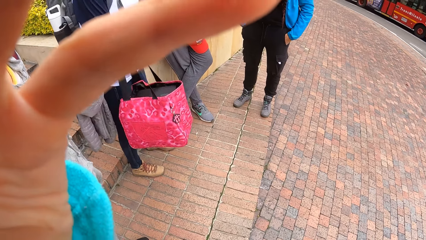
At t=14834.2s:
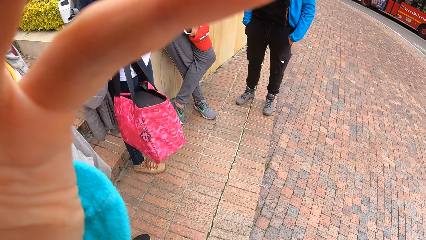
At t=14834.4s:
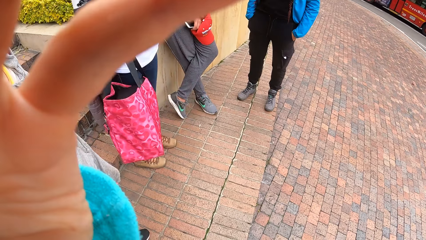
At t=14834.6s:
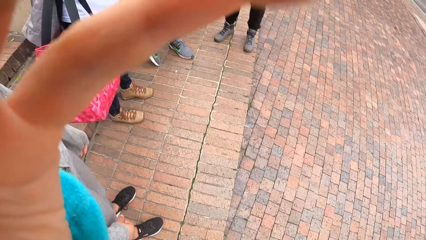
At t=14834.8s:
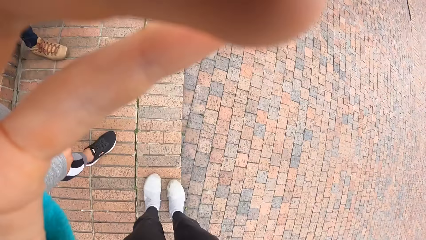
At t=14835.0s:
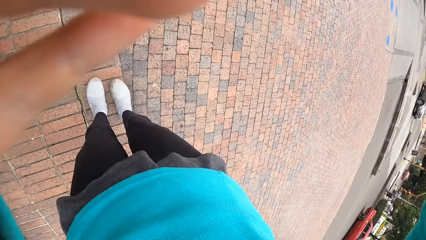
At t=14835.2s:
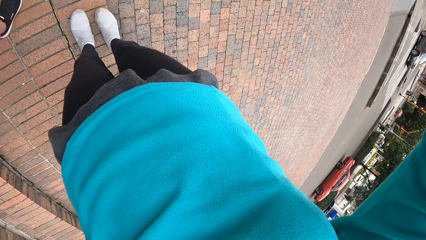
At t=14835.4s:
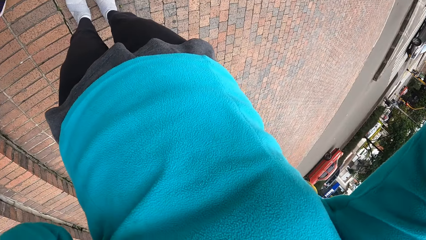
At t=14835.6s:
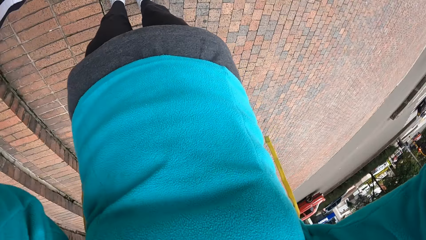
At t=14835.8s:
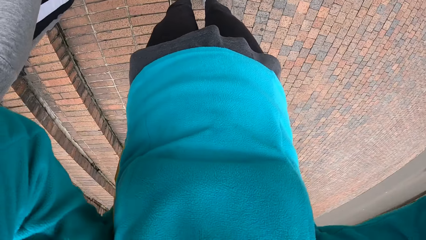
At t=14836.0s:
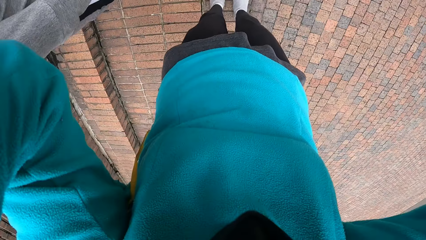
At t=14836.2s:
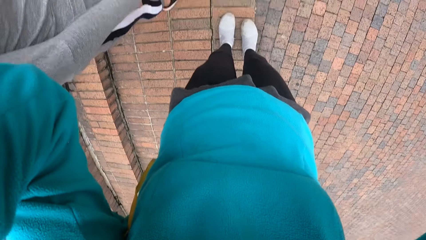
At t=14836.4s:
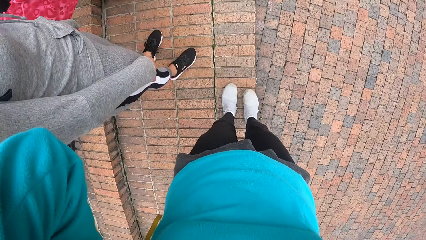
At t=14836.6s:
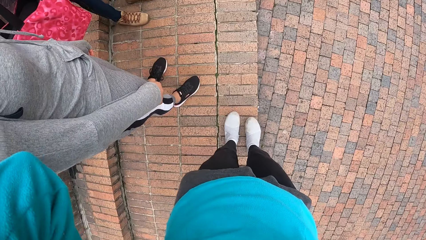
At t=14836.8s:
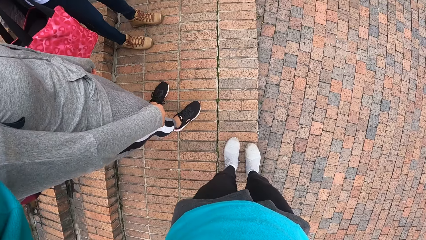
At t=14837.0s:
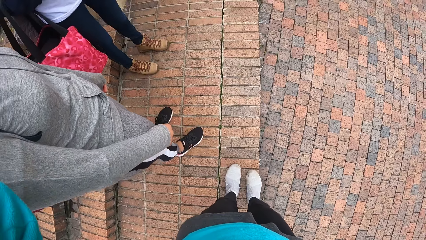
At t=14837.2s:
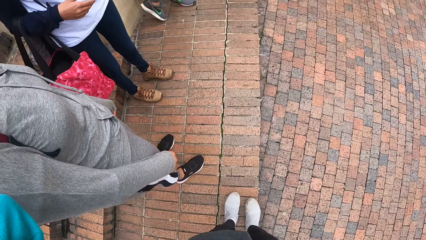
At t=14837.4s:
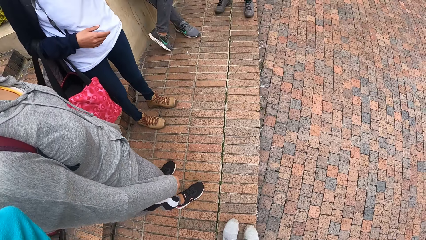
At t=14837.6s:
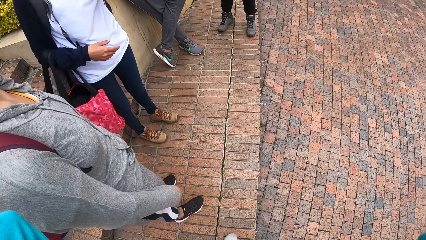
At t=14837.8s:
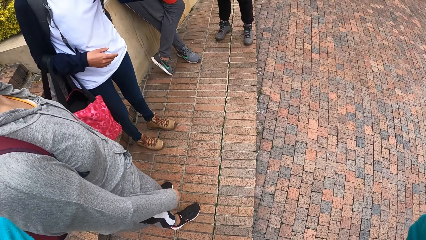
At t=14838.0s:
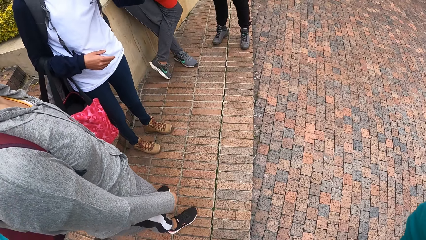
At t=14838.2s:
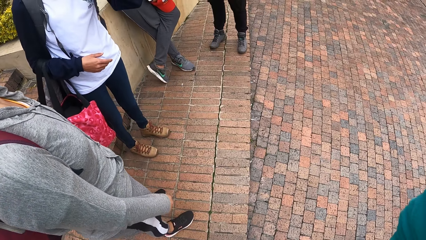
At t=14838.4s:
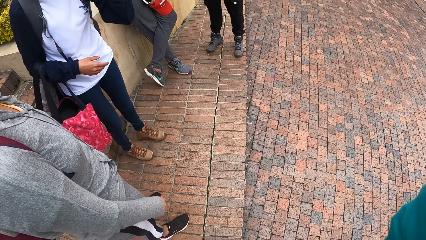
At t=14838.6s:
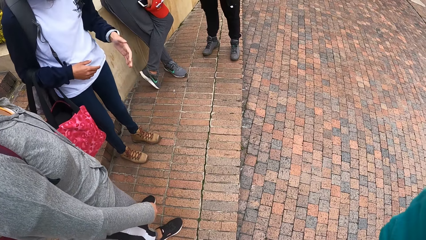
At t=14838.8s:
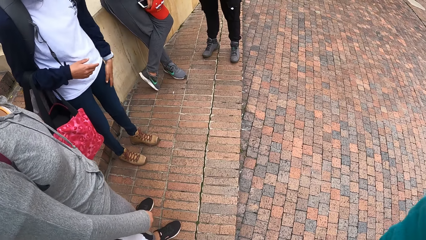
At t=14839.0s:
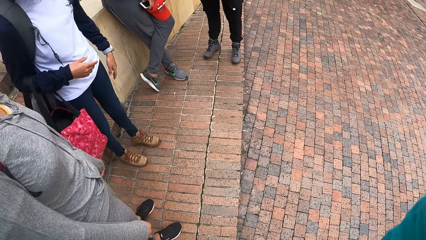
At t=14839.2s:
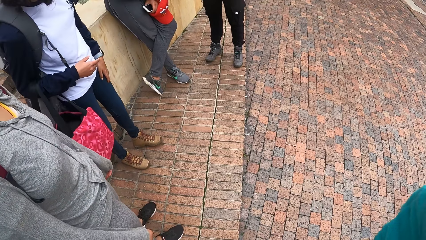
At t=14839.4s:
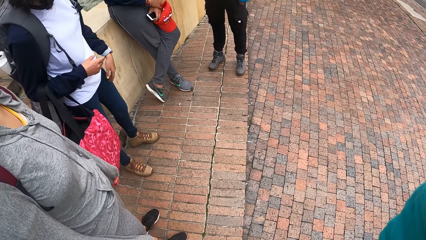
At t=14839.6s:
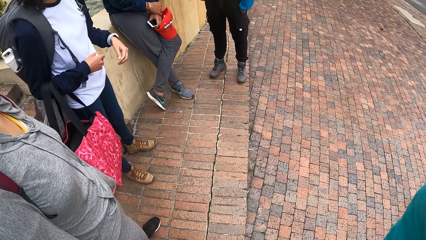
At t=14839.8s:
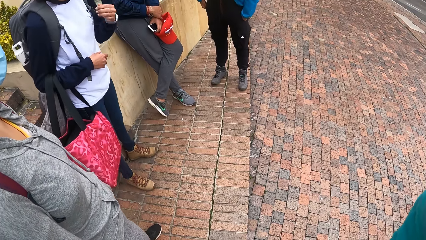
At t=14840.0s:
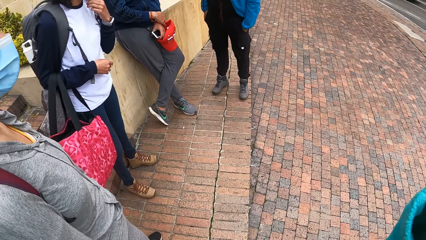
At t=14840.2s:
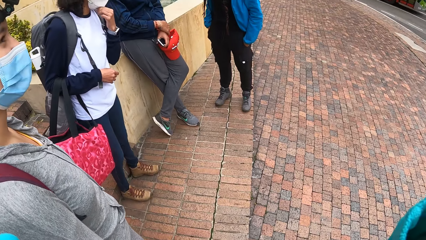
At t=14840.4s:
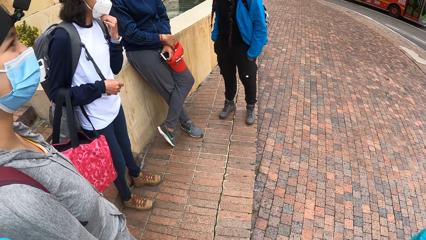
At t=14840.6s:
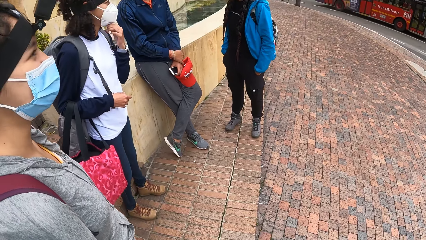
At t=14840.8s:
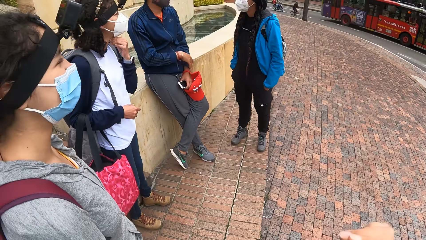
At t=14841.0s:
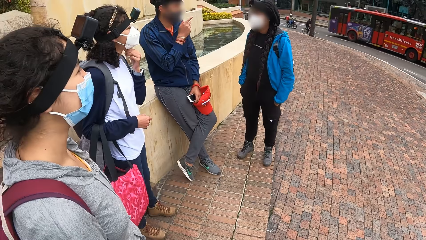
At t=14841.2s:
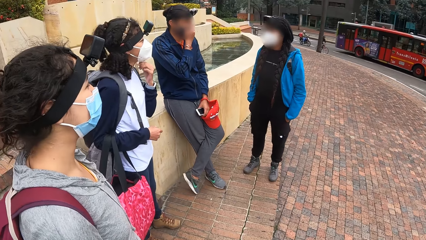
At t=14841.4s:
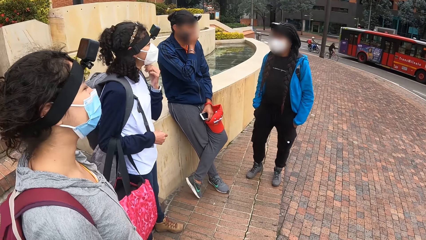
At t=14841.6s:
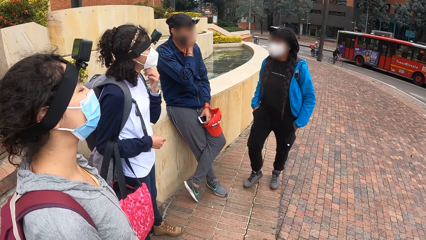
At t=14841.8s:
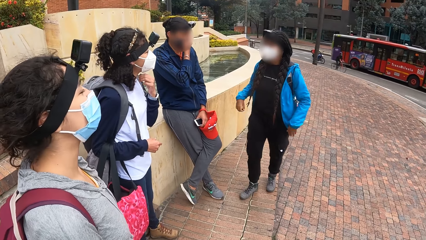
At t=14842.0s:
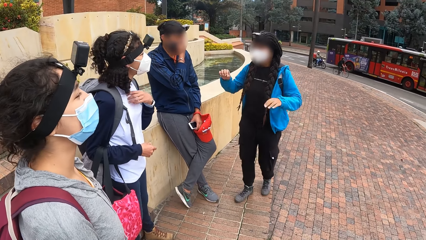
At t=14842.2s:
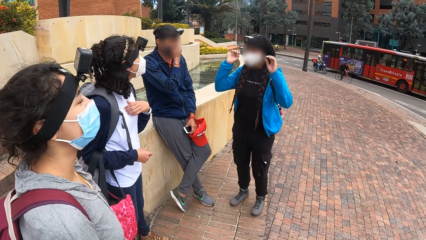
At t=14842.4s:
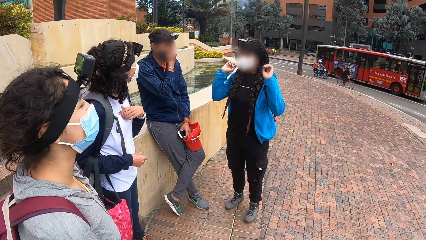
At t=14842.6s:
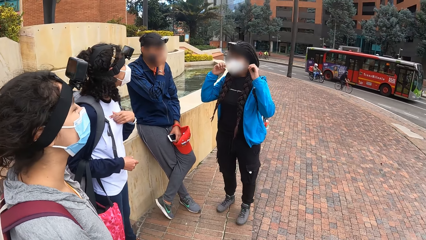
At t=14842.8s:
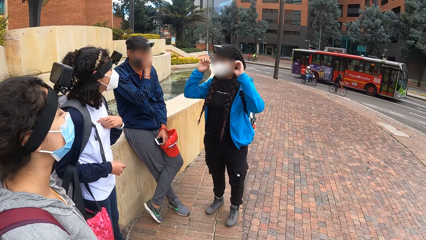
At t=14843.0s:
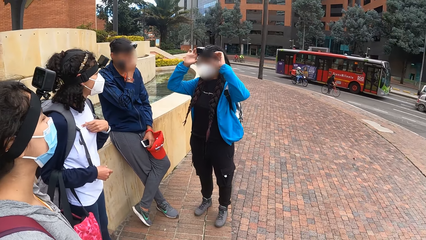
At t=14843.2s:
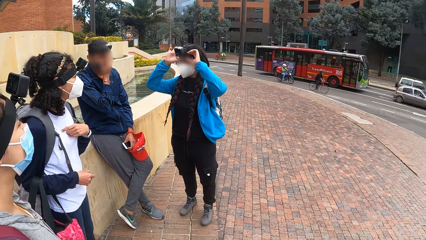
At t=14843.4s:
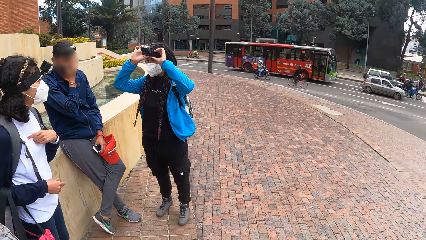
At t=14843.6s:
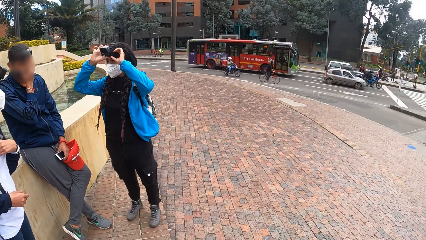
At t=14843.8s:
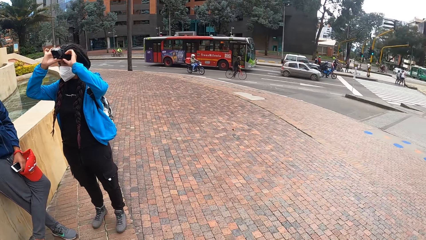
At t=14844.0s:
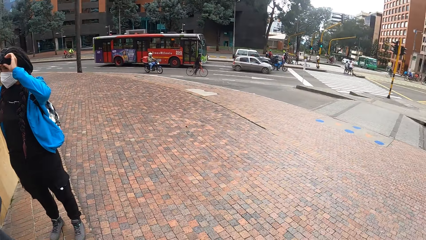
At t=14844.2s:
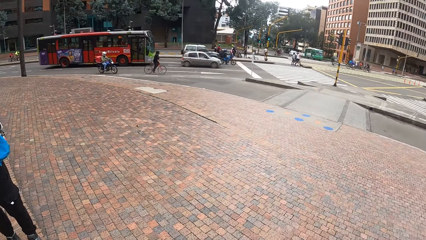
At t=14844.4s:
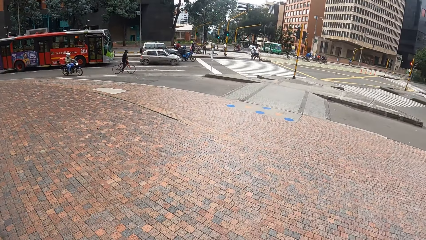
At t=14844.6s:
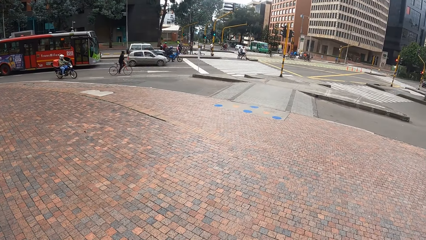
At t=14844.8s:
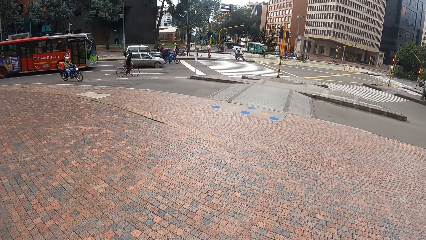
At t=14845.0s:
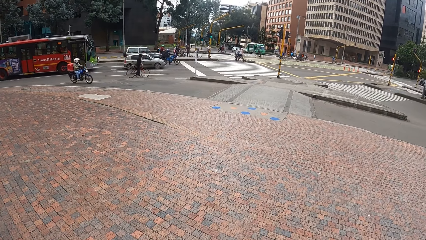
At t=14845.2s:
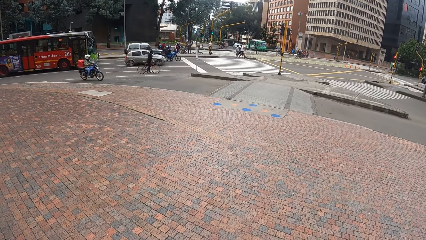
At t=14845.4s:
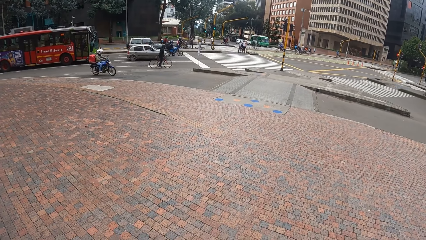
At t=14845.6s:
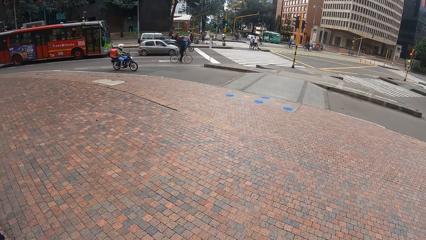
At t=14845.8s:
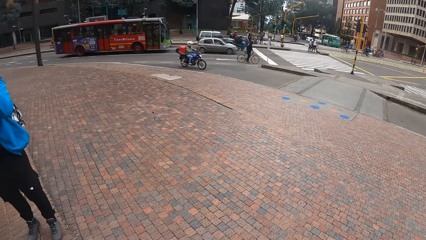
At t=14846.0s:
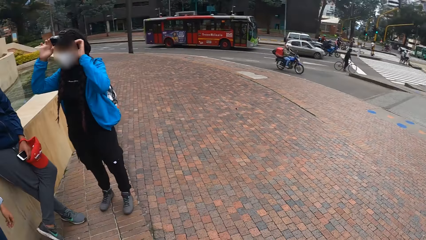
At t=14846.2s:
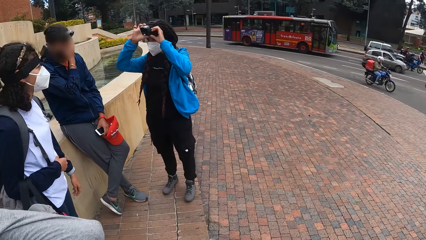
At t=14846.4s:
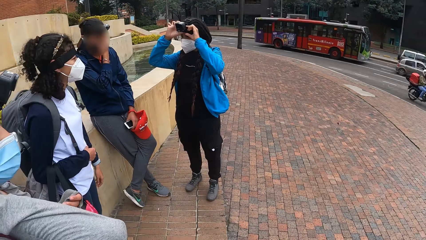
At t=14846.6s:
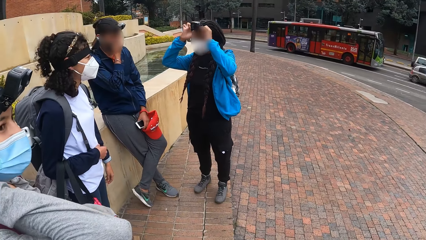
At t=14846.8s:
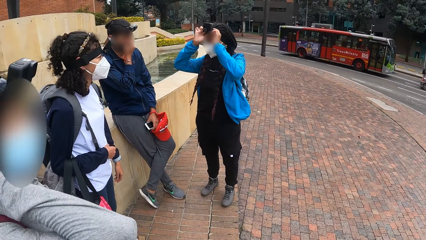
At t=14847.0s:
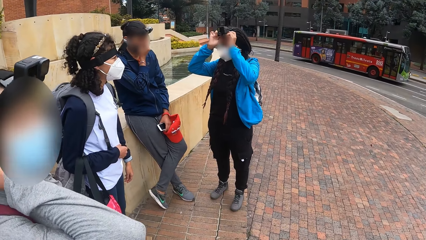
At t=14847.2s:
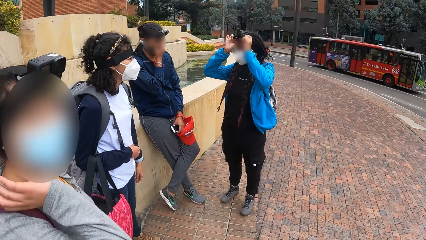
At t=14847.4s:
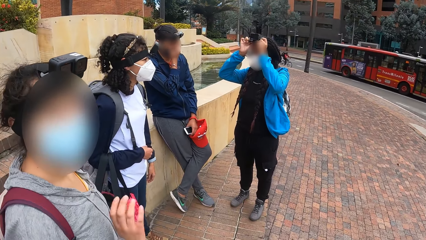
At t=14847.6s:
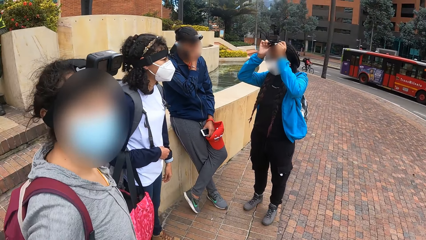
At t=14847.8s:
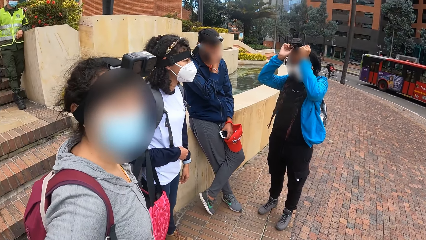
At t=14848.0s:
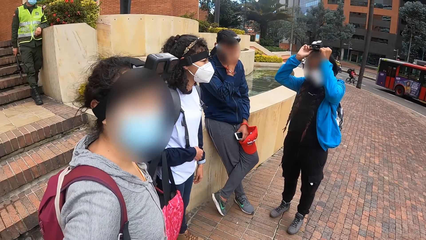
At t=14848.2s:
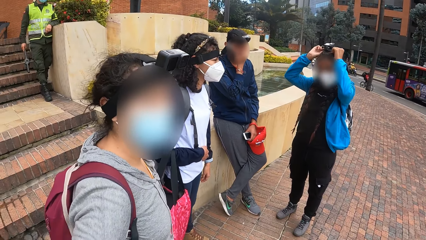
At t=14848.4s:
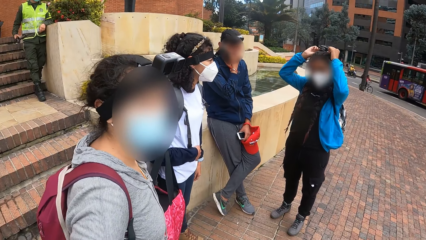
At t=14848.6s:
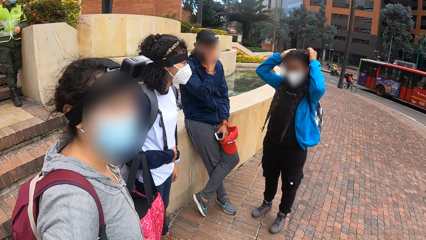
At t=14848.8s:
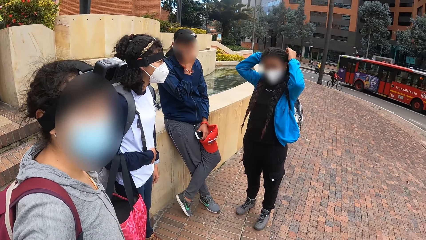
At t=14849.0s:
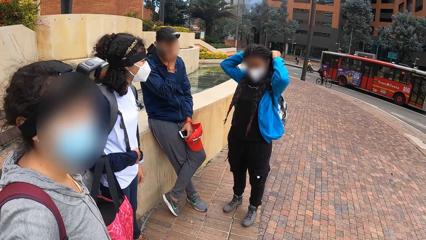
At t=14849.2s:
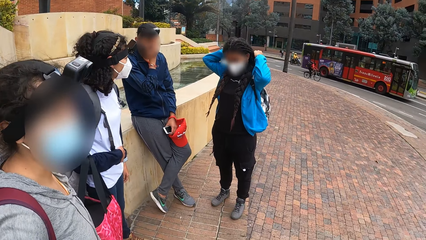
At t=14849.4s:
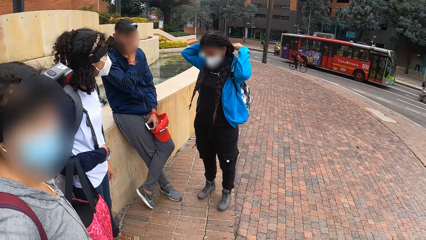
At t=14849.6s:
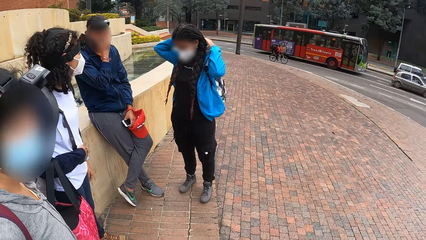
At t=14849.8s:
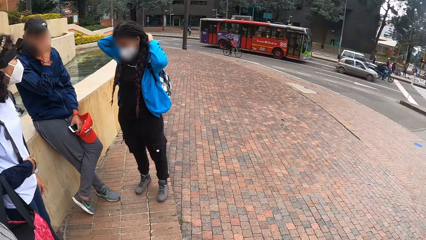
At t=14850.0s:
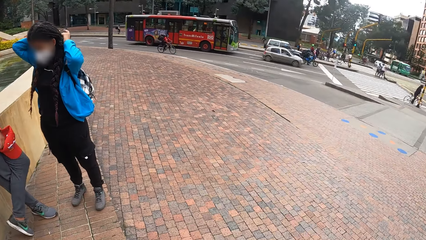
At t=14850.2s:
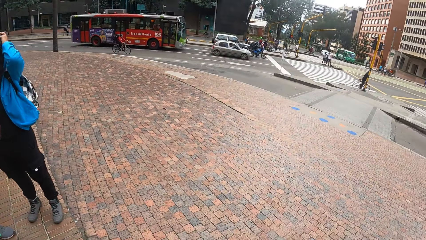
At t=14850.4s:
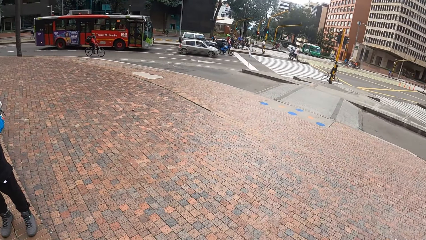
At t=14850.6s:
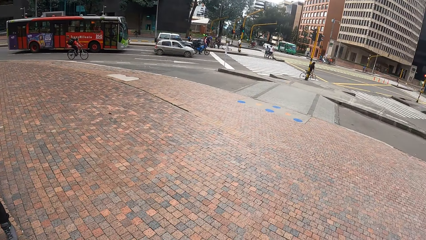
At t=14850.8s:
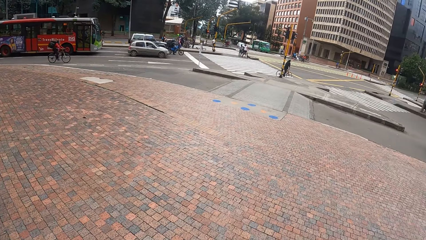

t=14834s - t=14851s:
The camera wearer looks around. A woman interacts with a man and two other women.
